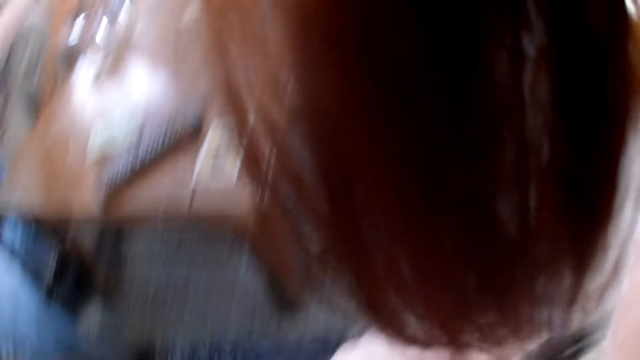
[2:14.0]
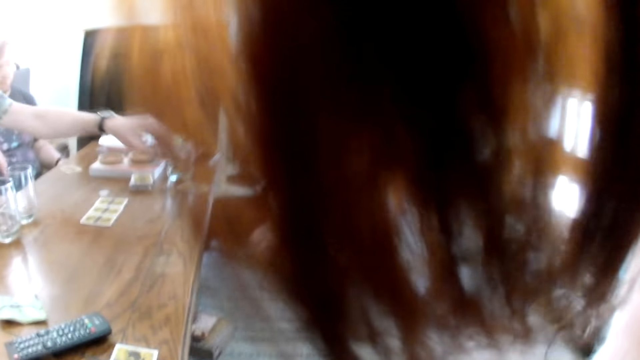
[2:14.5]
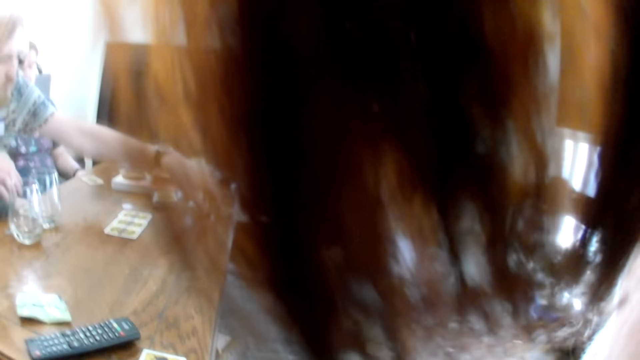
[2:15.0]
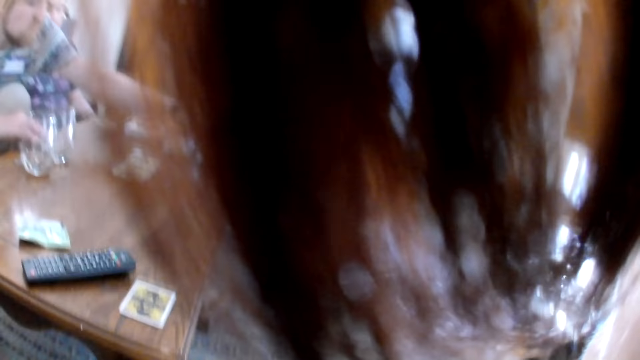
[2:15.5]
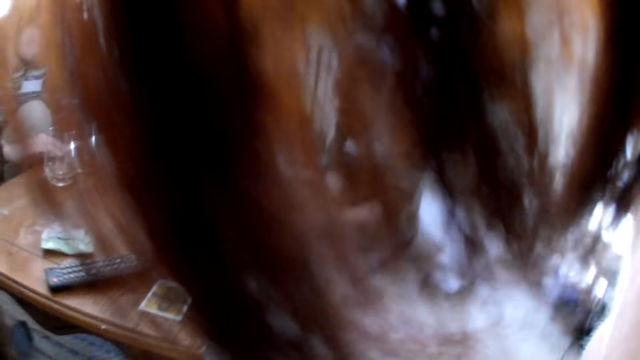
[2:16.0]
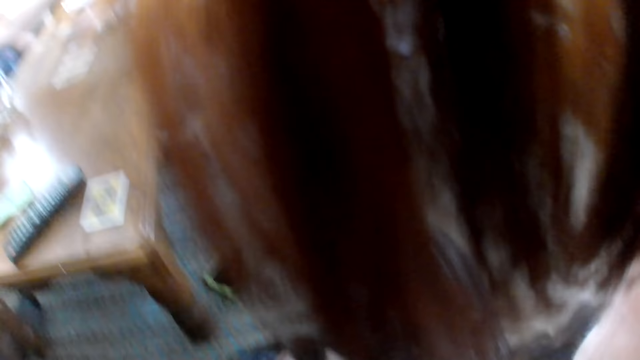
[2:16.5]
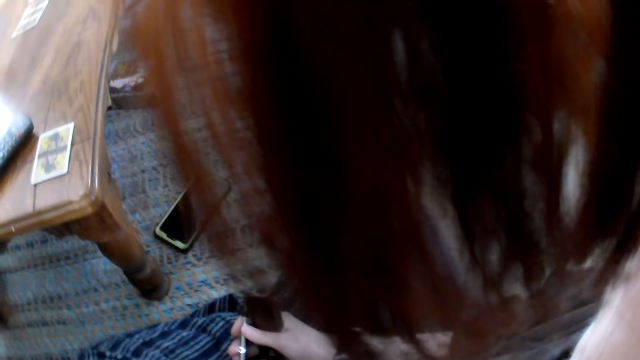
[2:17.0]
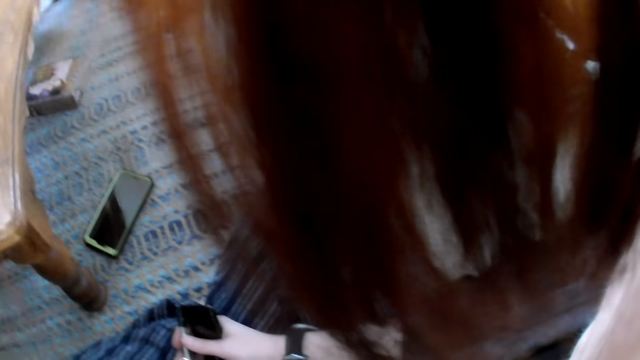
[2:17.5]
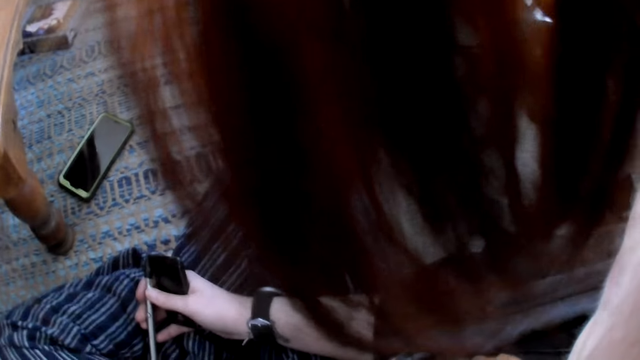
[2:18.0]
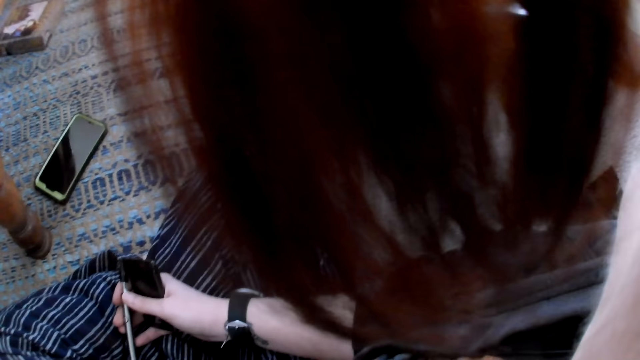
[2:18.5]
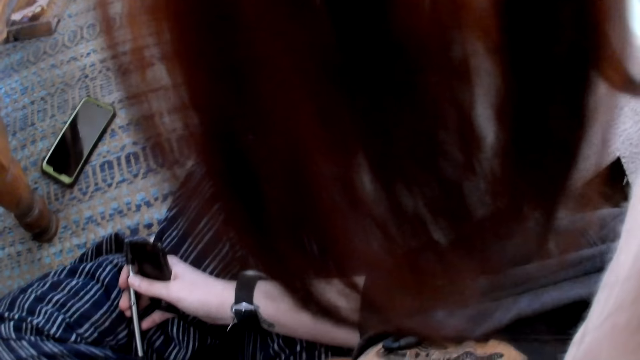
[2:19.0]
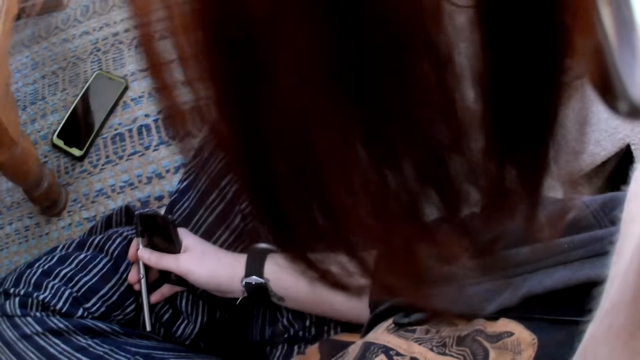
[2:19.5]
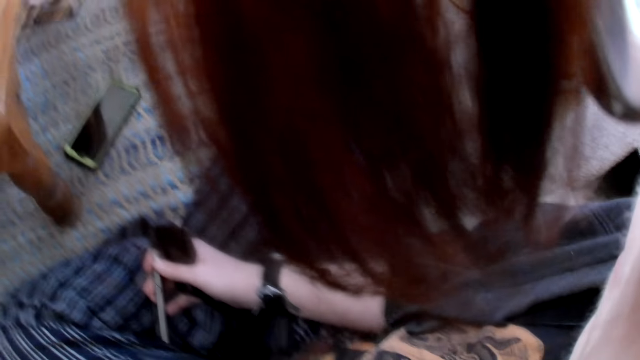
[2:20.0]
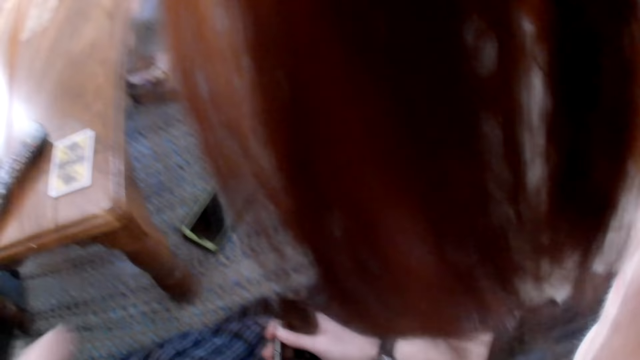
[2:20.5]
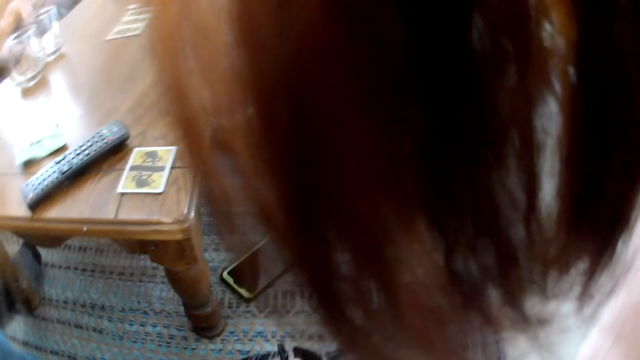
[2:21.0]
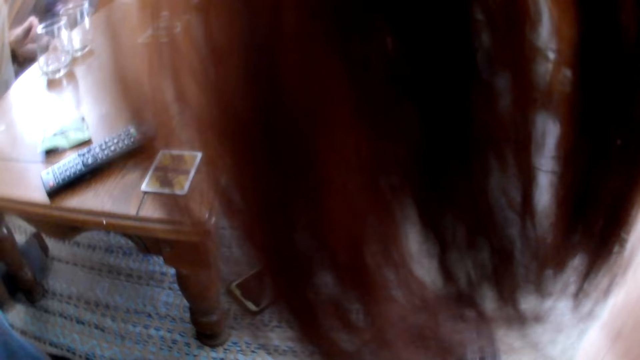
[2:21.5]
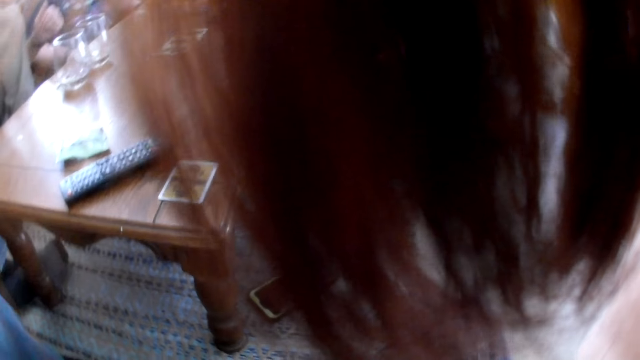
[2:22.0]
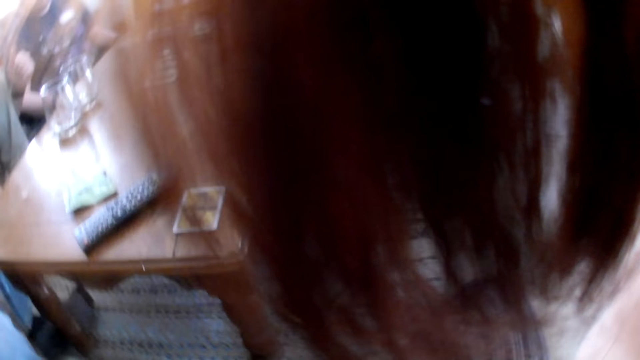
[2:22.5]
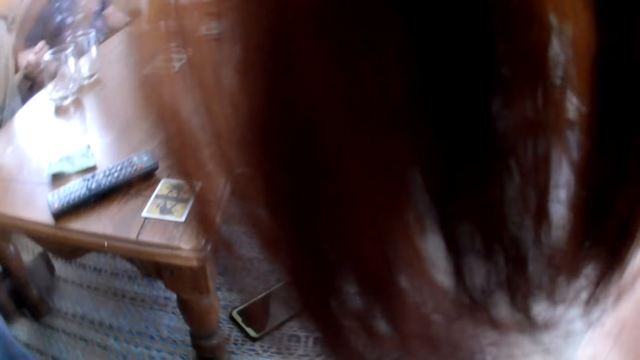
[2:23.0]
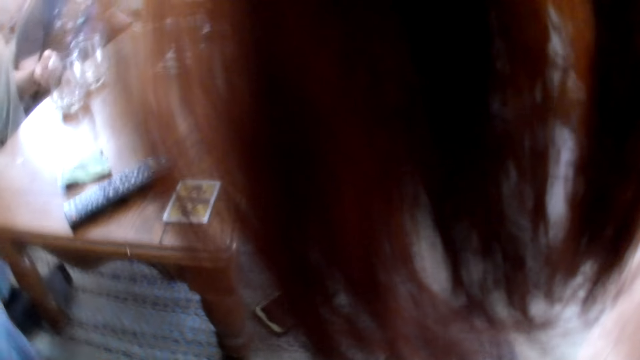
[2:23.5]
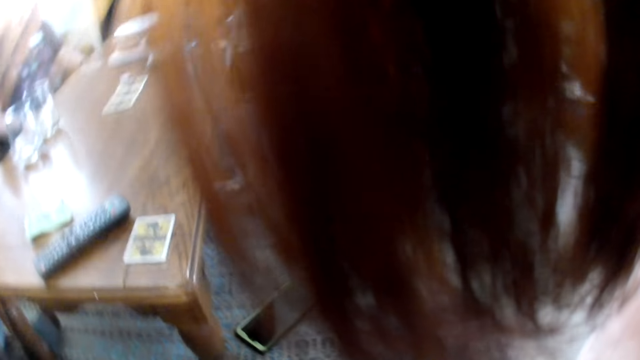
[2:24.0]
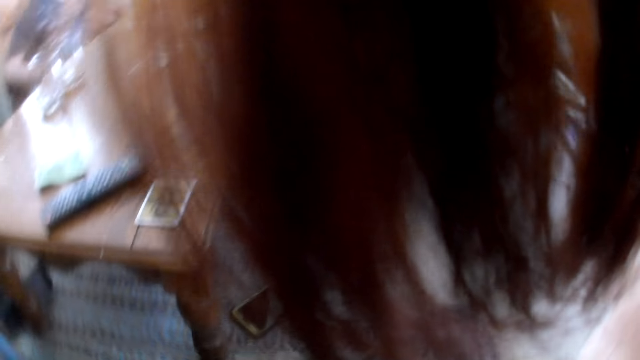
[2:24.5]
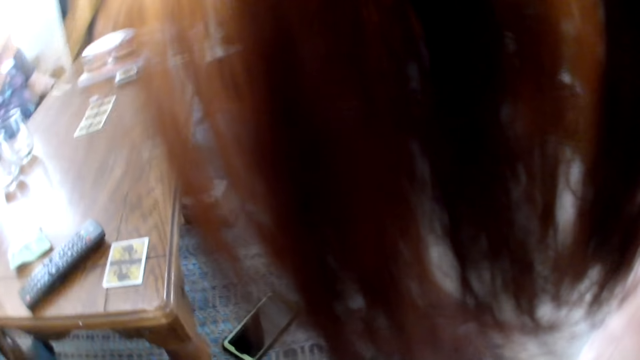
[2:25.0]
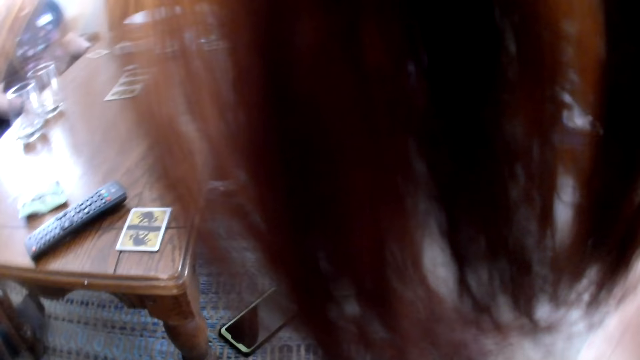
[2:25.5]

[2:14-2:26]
A man picks something from the table. He touches the card on the table with his left hand. The camera wearer touches the vape pen in her right hand with her left hand.

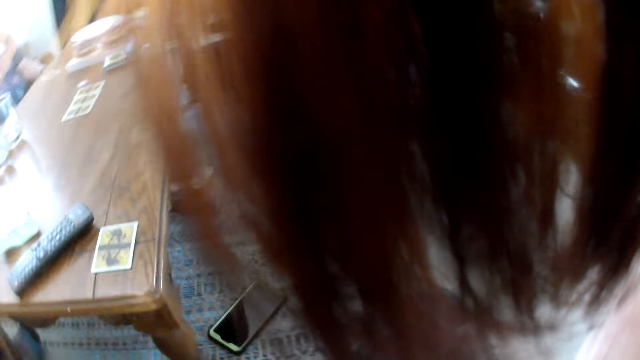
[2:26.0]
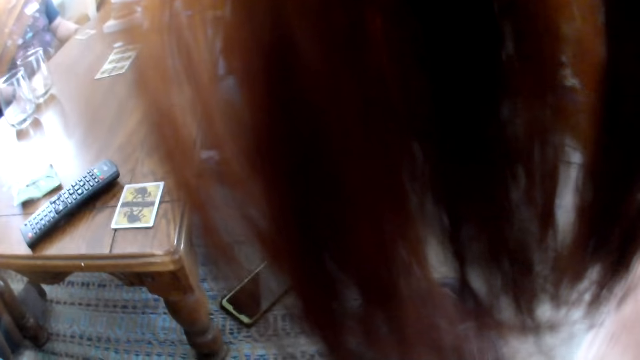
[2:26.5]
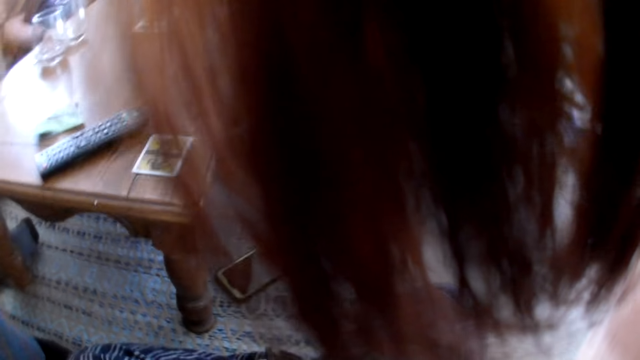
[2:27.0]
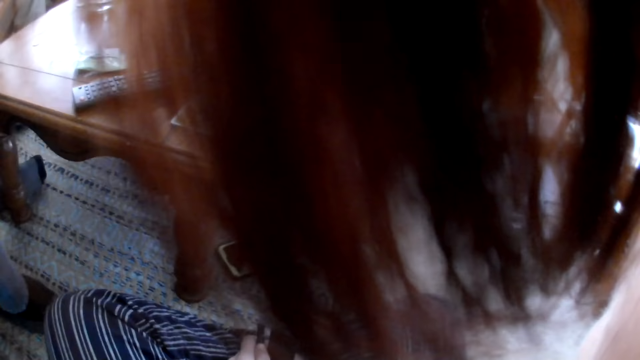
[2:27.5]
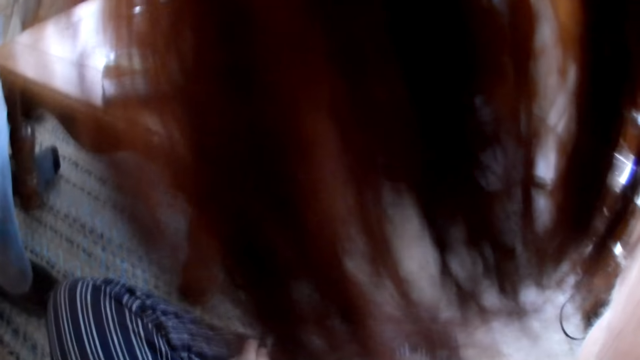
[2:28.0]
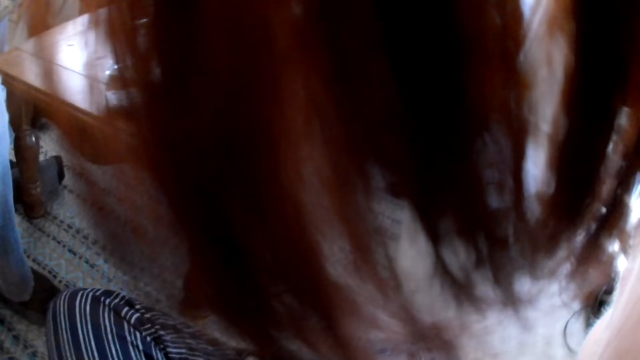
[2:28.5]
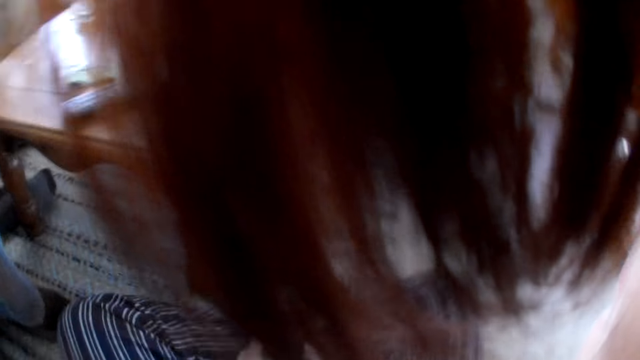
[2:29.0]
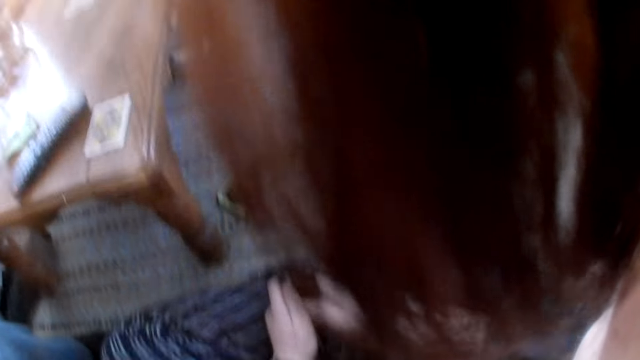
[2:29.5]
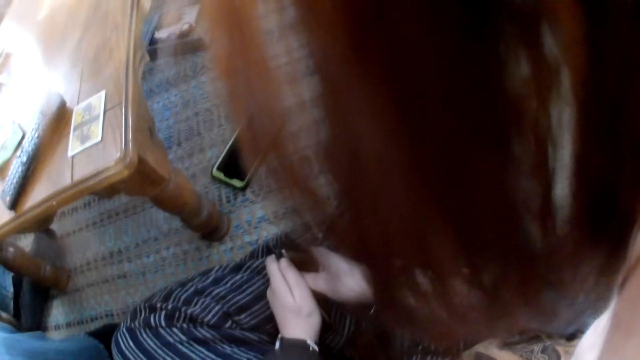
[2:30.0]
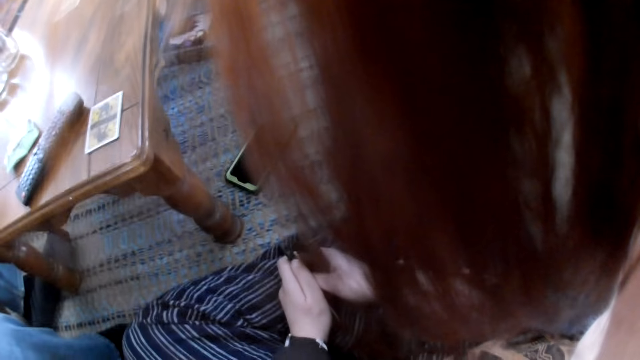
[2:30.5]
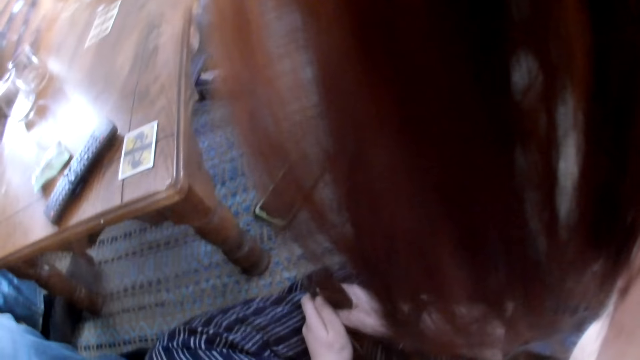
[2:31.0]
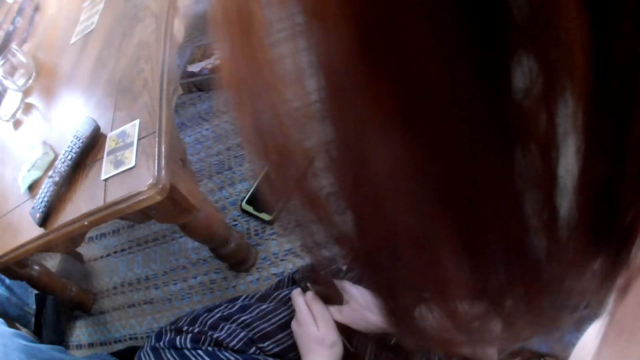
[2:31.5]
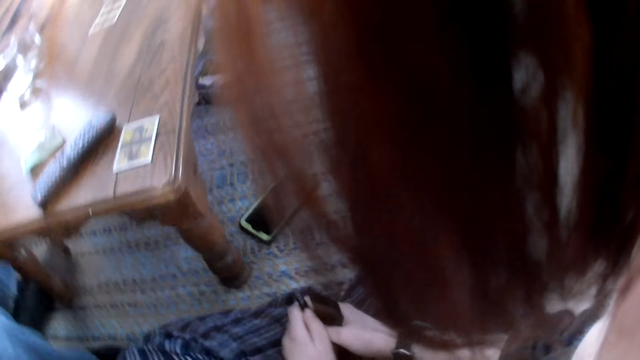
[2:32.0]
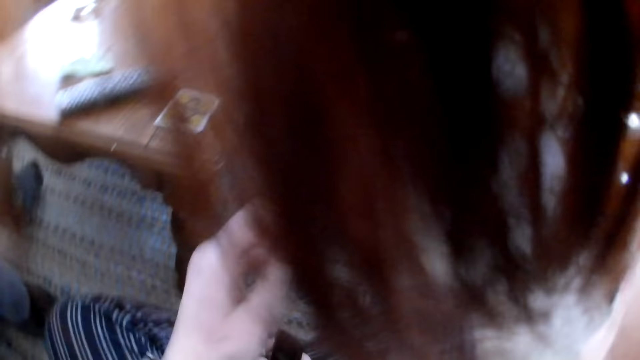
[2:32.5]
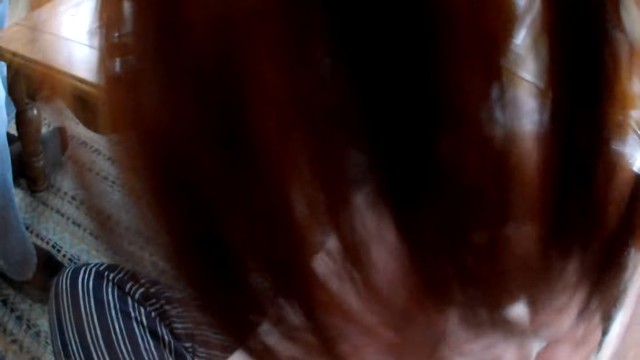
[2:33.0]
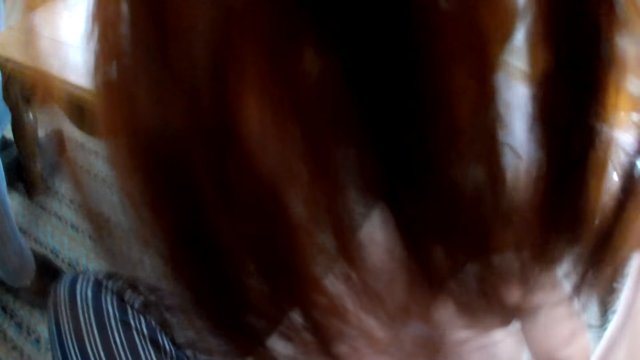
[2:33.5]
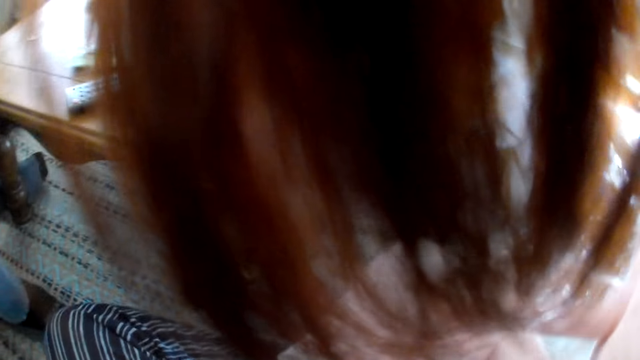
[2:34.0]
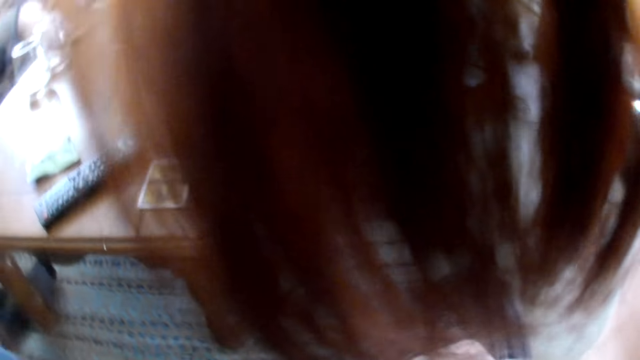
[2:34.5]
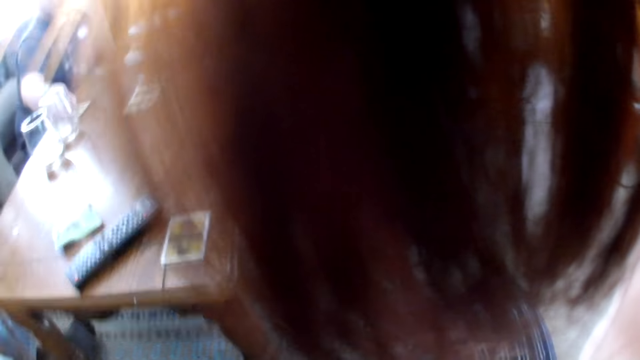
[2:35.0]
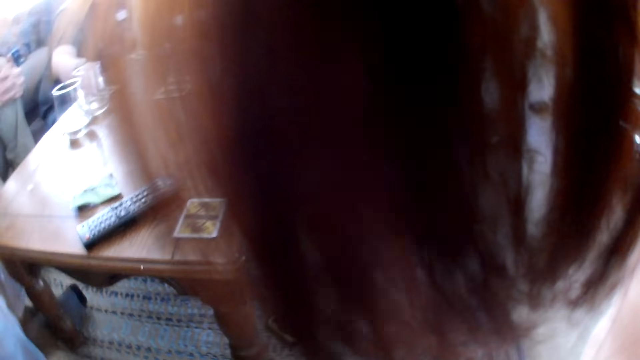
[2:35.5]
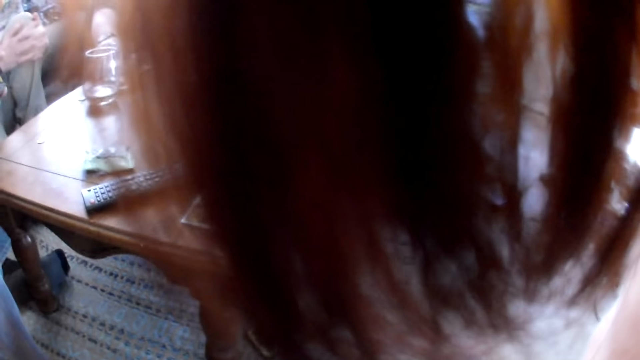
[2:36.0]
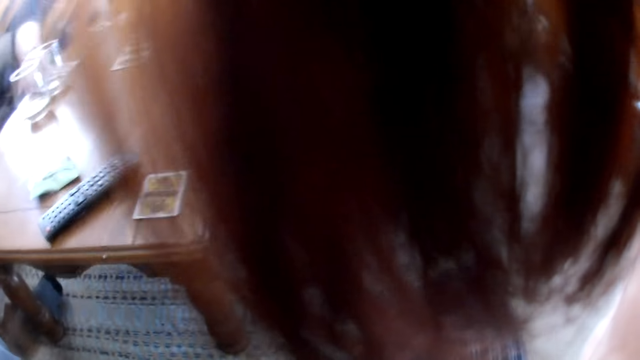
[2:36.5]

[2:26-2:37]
The camera wearer scratches her face with her left hand. She smokes the electric cigarette. A man picks a card from the table with his right hand.
